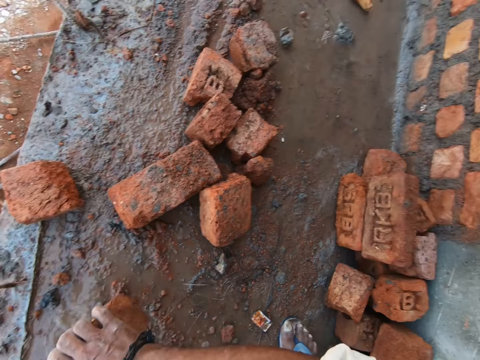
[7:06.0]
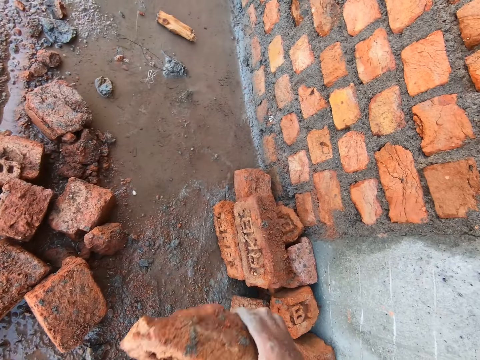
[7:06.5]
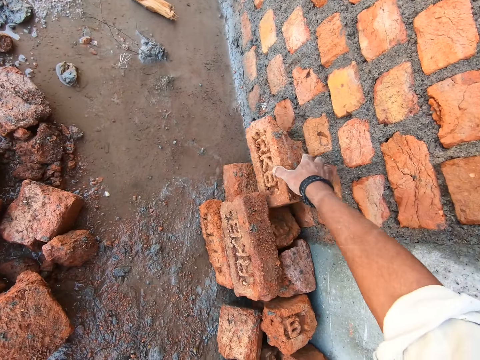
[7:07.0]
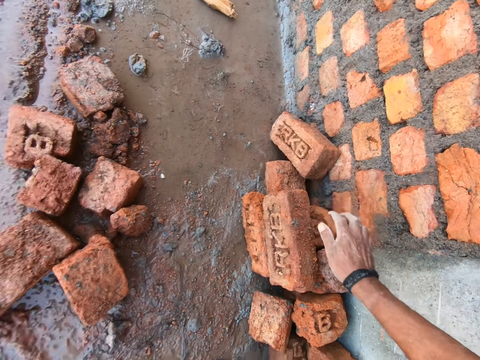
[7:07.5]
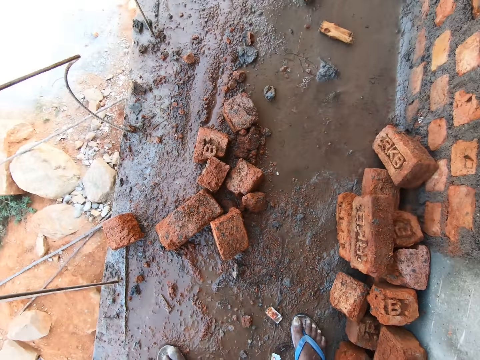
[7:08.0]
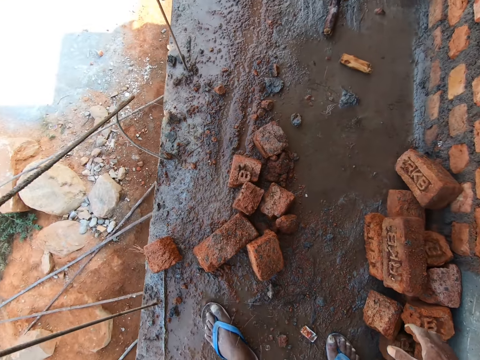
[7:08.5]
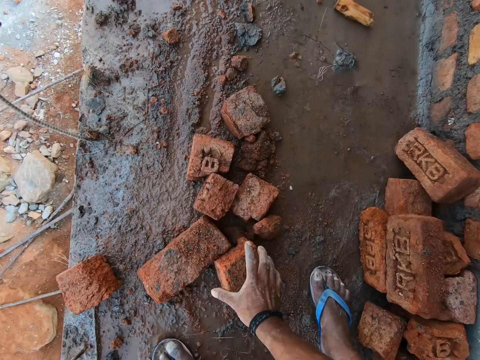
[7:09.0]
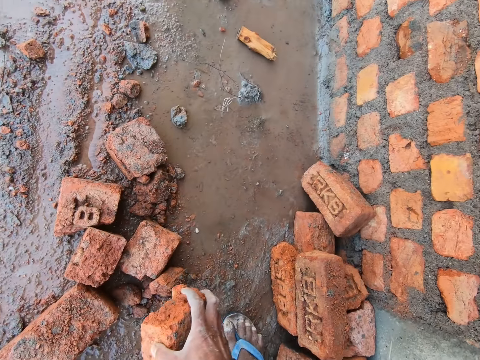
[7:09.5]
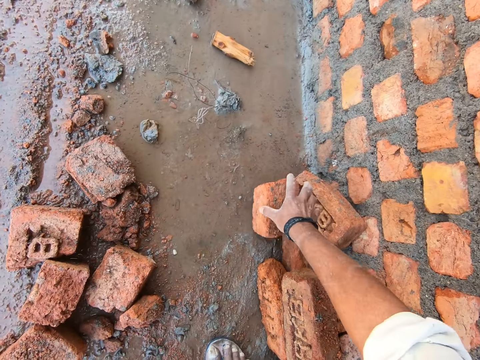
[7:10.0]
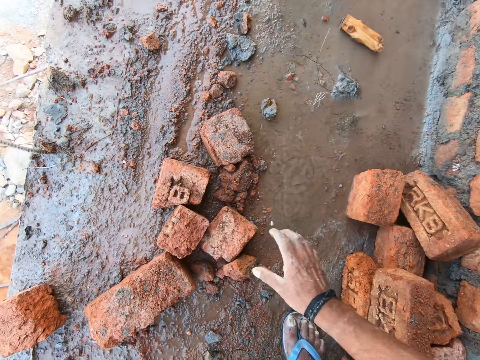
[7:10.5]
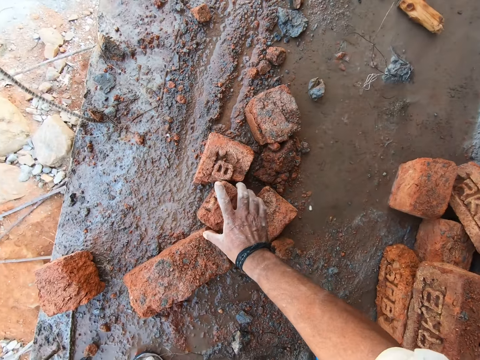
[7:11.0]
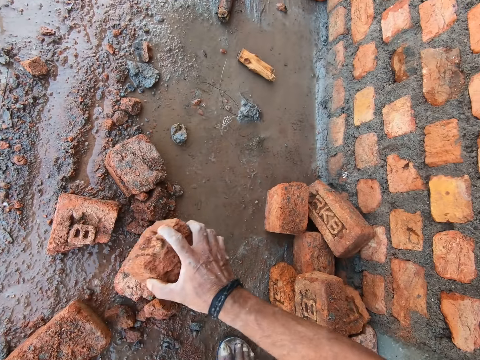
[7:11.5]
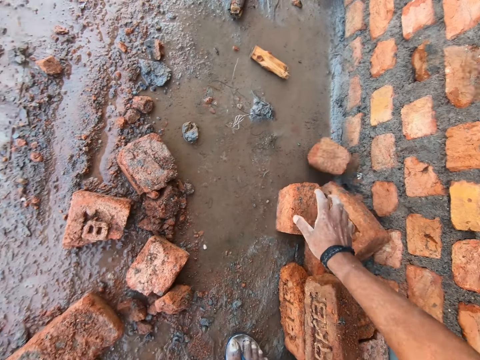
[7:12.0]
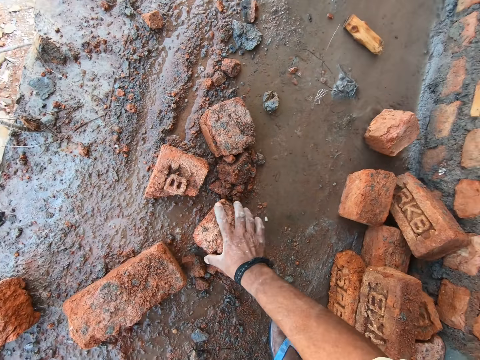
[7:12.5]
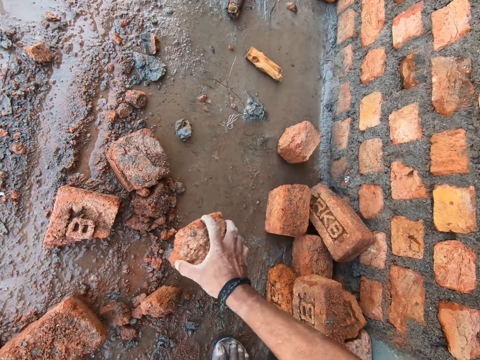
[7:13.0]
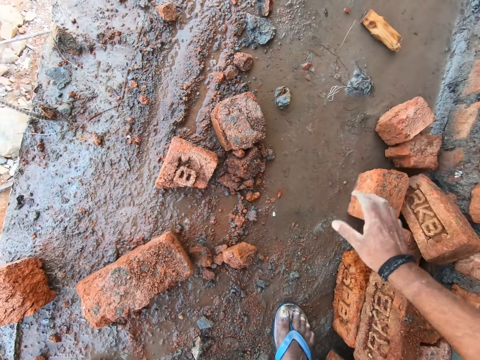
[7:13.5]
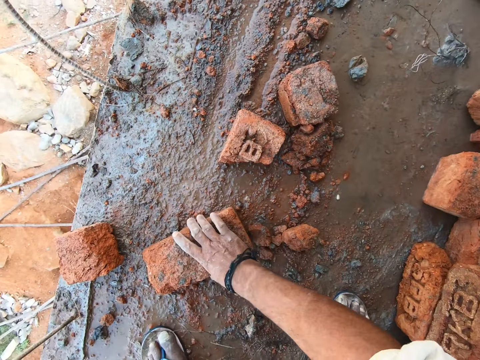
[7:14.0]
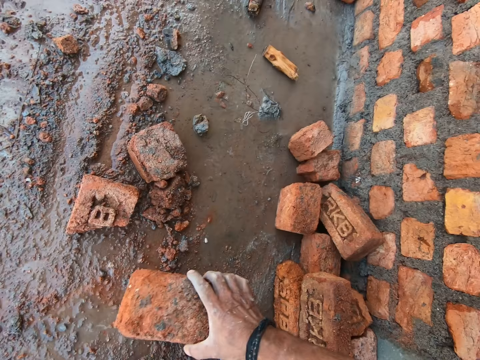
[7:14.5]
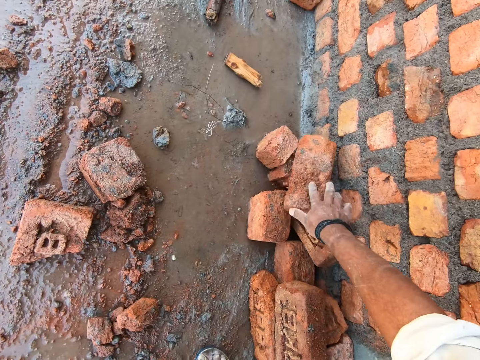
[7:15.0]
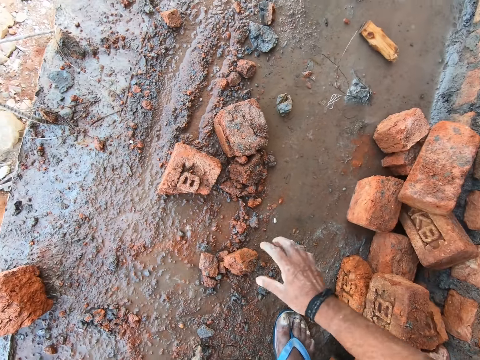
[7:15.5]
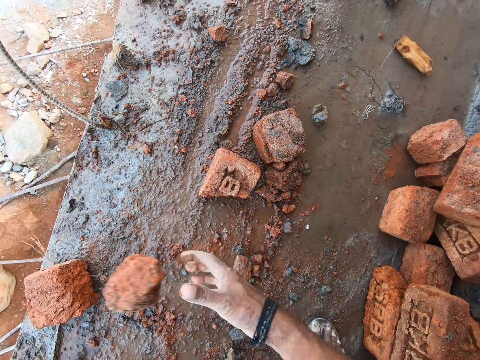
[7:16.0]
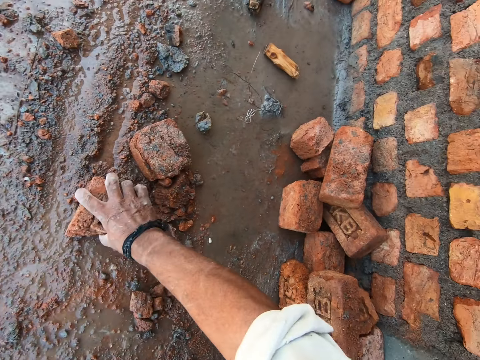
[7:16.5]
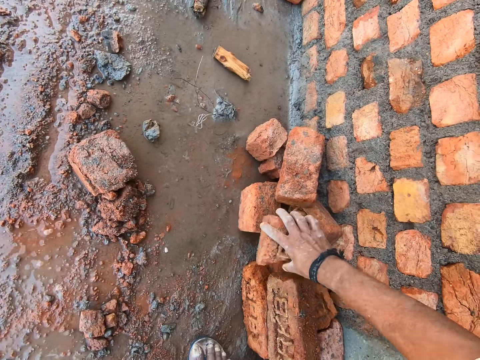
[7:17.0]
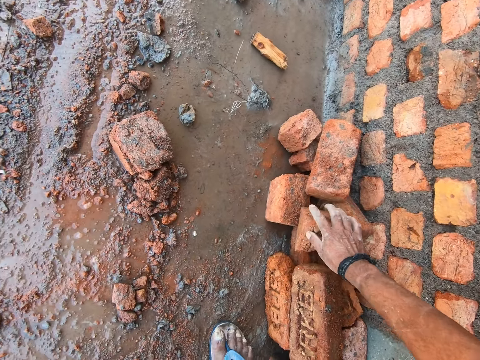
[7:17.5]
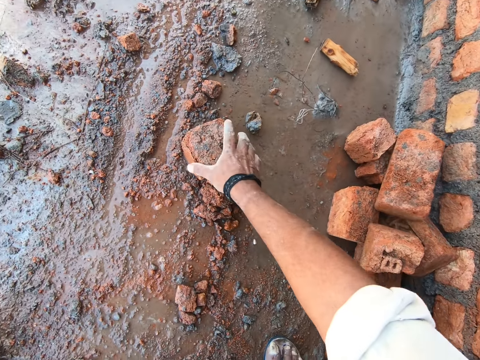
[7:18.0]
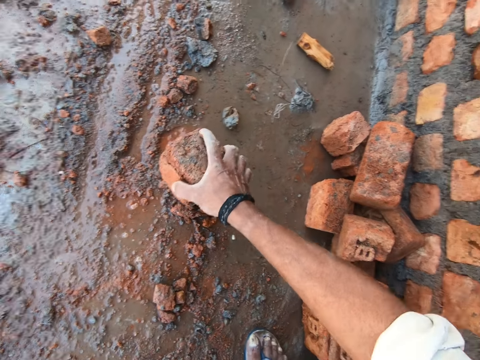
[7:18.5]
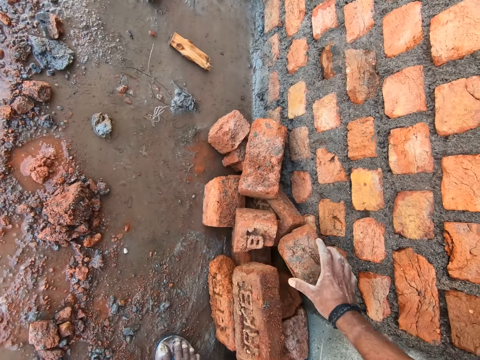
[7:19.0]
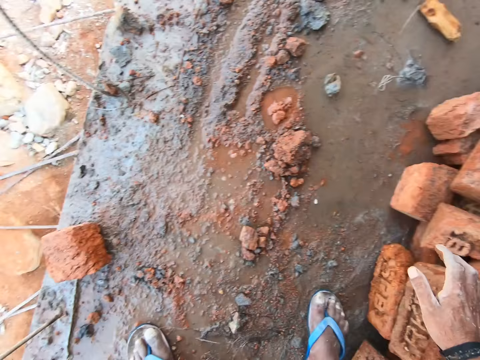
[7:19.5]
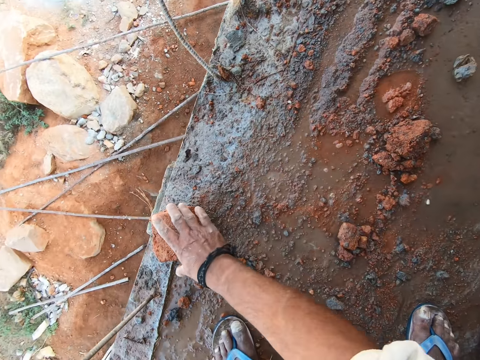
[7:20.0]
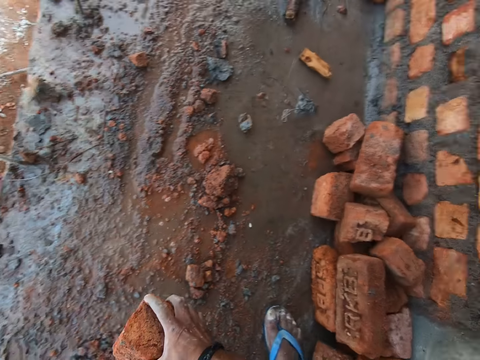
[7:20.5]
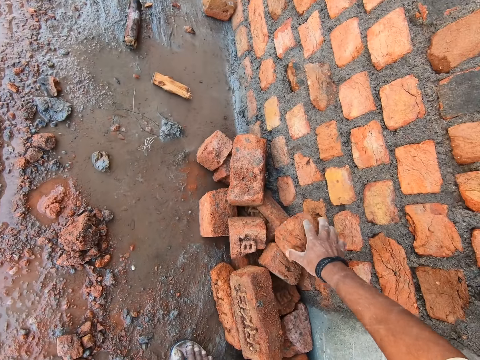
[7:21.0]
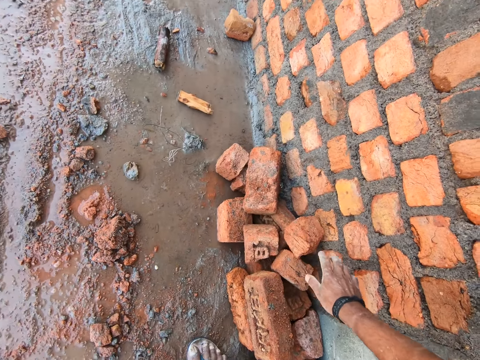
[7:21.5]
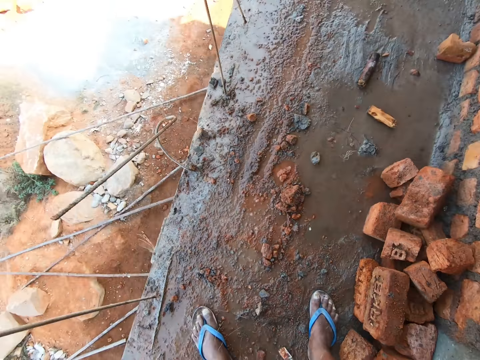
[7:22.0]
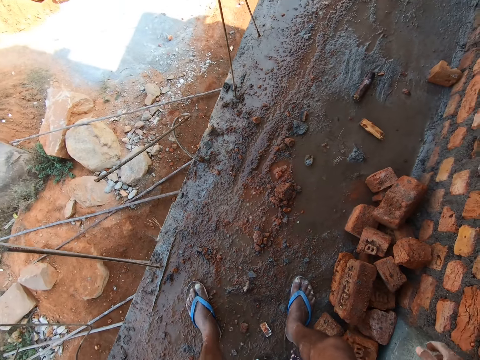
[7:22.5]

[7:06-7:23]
The camera wearer picks a brick from the floor. They move the brick. They drop the brick on the floor. They rise up. They pick a brick from the floor. They move the brick. They drop the brick on the floor. They pick a brick from the floor. They move the brick. They drop the brick on the floor. They pick a brick from the floor. They move the brick. They drop the brick on the floor. They pick a brick from the floor. They move the brick. They drop the brick on the floor. They hold a brick on the floor. They throw the brick. They pick a brick from the floor. They move the brick. They drop the brick on the floor. They pick a brick from the floor. They move the brick. They drop the brick on the floor. They pick a brick from the floor. They move the brick. They drop the brick on the floor. They rise up.

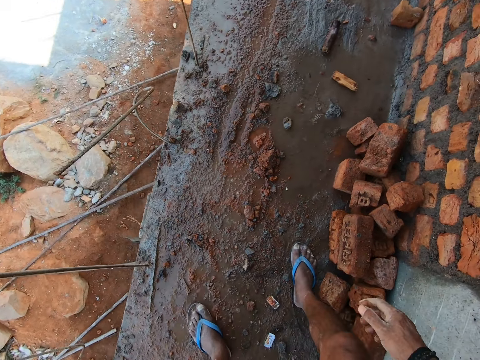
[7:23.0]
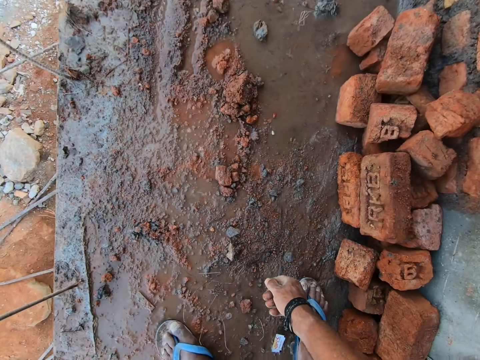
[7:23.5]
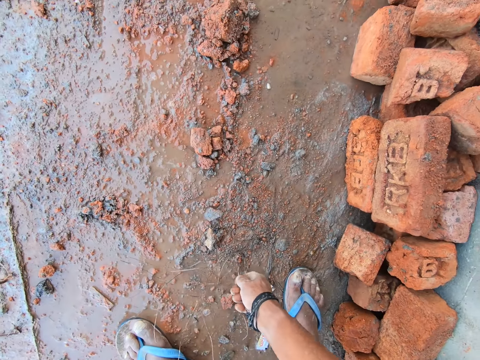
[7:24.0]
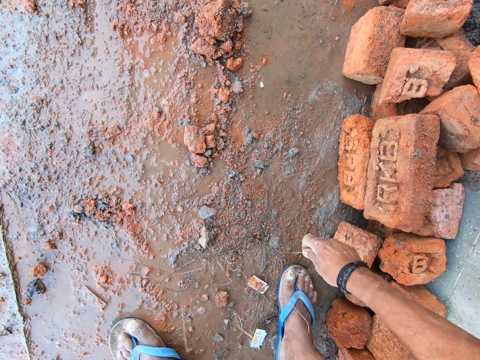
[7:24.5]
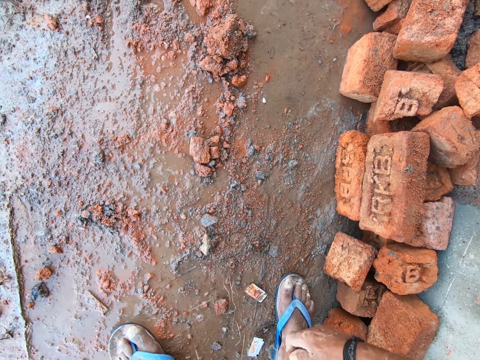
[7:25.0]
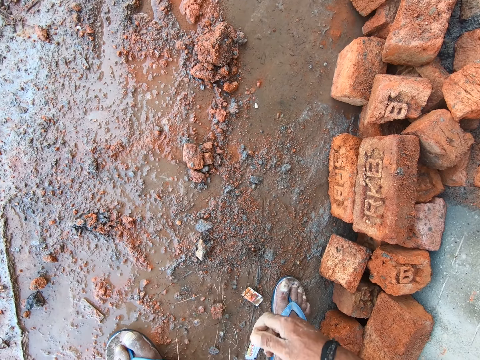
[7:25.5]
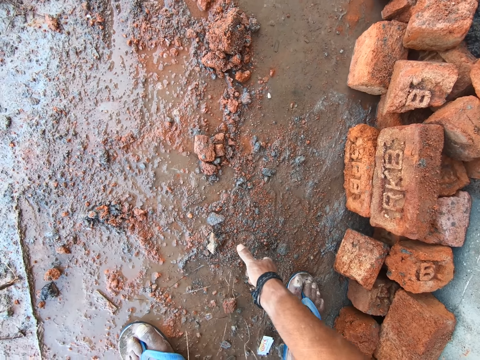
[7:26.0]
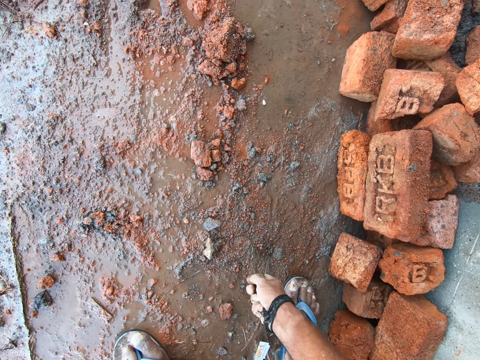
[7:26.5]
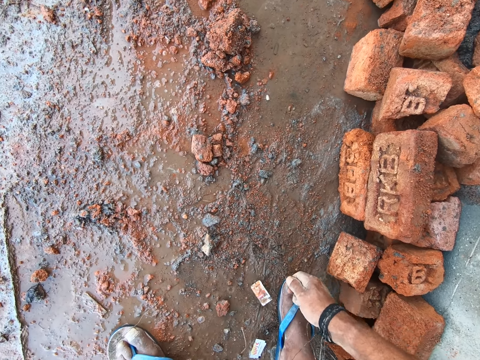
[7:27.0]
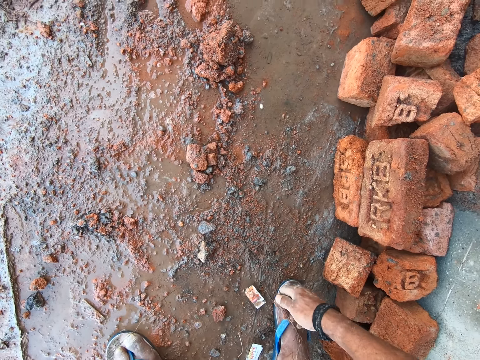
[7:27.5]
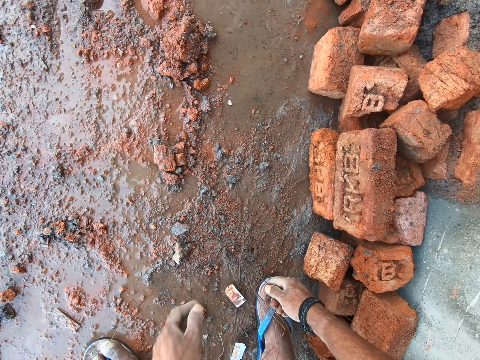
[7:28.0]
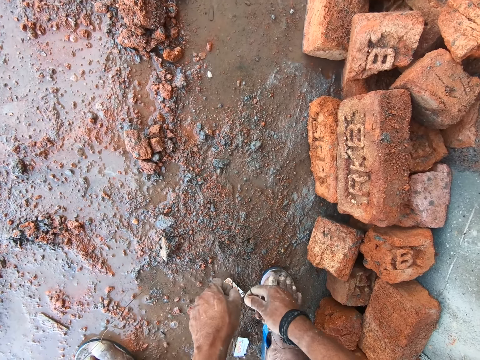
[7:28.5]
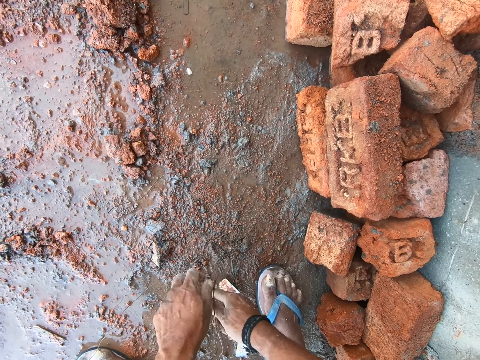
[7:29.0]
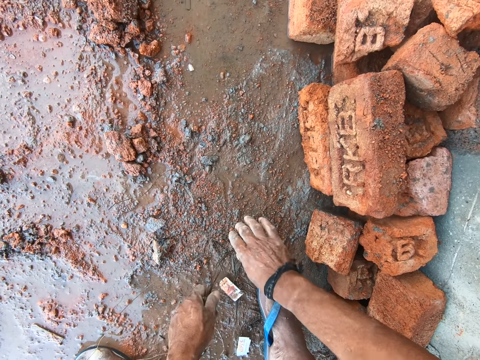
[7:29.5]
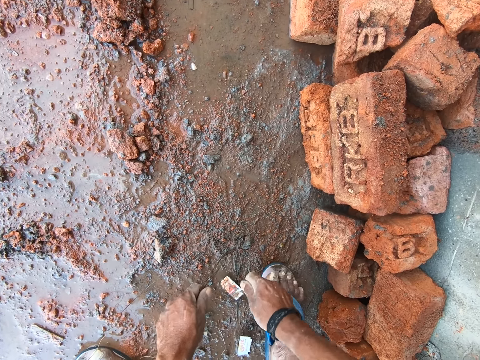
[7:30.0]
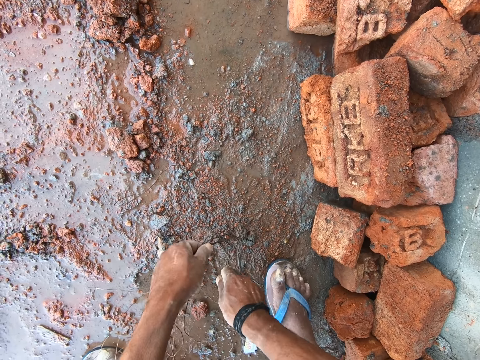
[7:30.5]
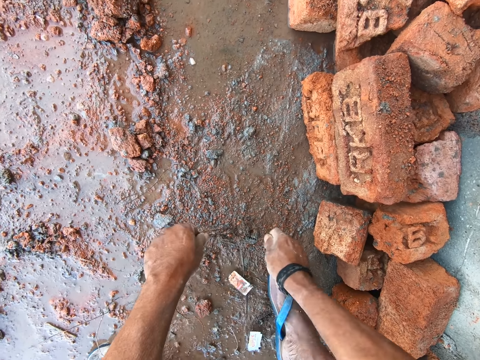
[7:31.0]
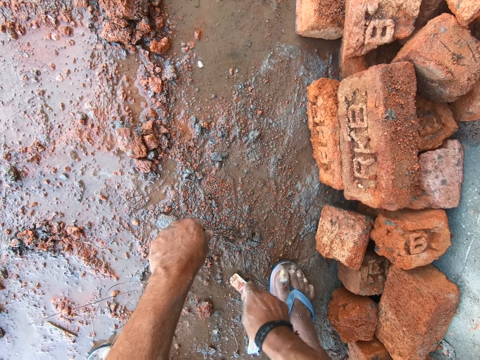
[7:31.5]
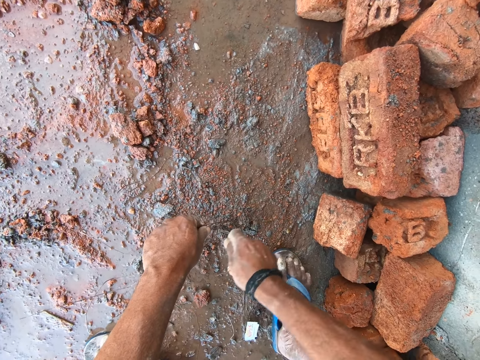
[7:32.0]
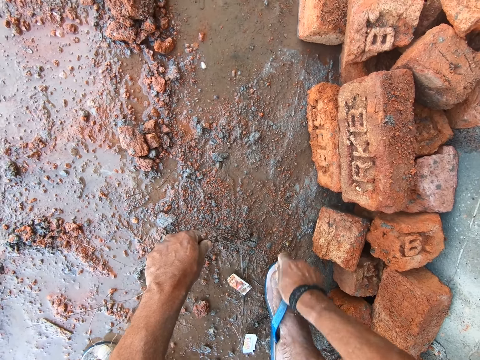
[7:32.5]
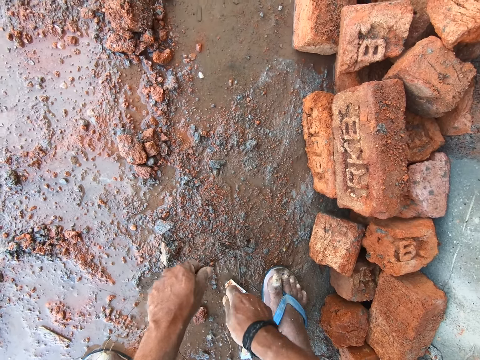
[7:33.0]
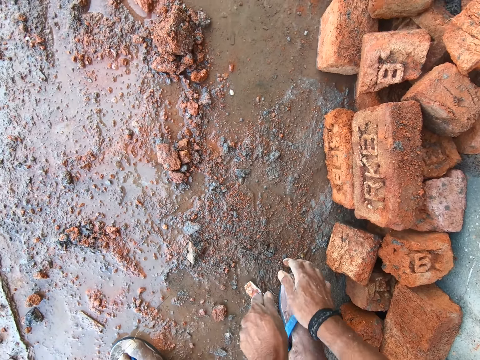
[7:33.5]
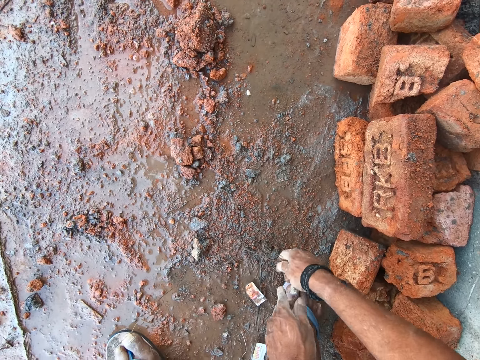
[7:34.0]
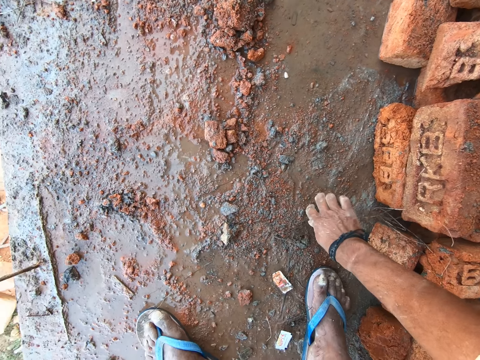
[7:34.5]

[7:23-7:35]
The camera wearer bends towards the floor. They hold a wire on the floor. They move the wires. They pull the wire. They hold the wire with the left hand. They hold the wire with the right hand. They twist the wire.
